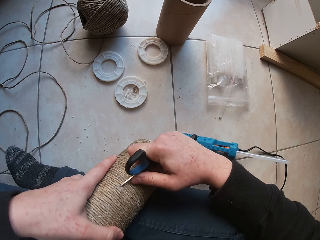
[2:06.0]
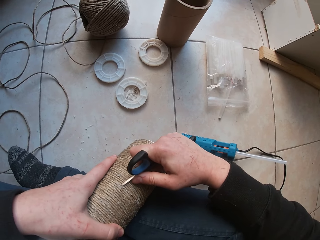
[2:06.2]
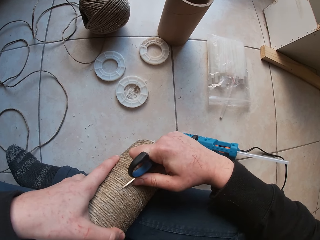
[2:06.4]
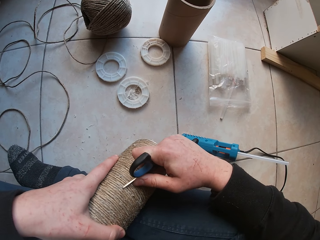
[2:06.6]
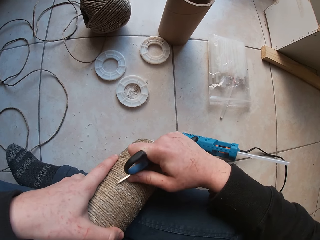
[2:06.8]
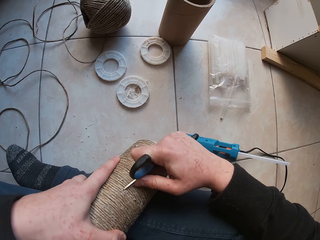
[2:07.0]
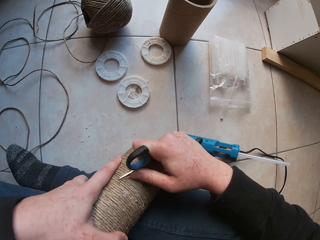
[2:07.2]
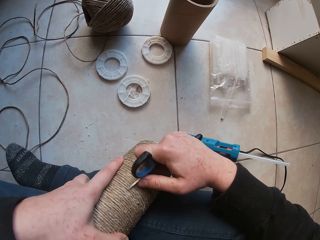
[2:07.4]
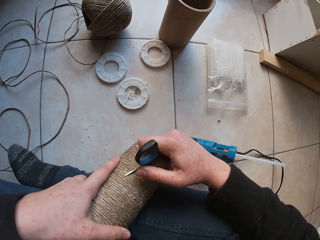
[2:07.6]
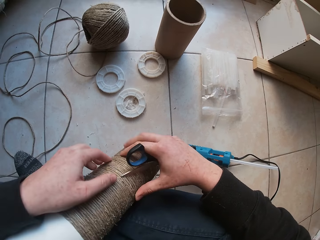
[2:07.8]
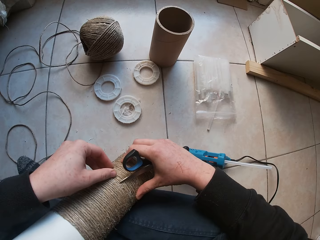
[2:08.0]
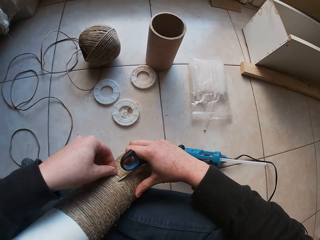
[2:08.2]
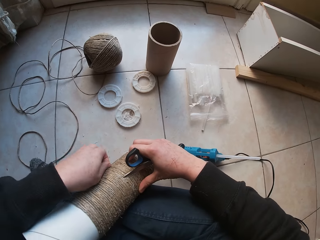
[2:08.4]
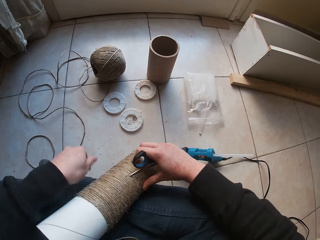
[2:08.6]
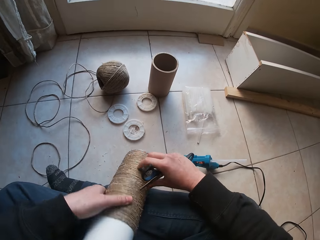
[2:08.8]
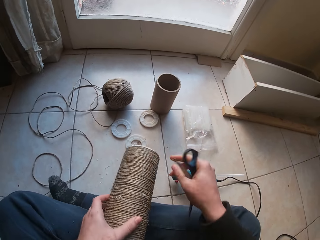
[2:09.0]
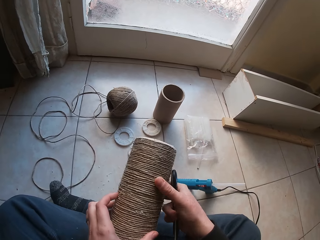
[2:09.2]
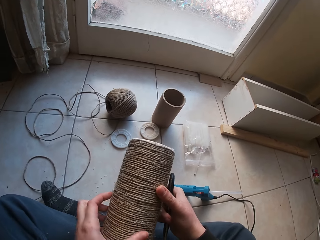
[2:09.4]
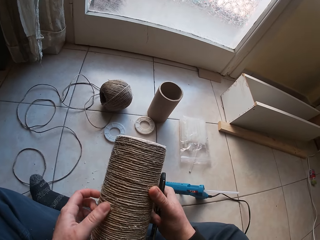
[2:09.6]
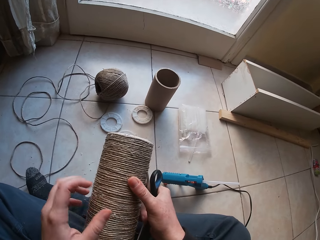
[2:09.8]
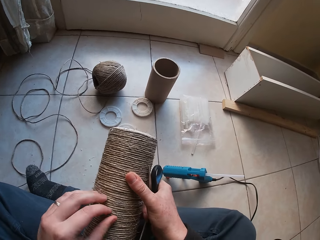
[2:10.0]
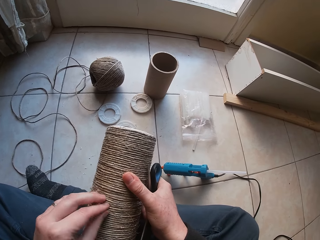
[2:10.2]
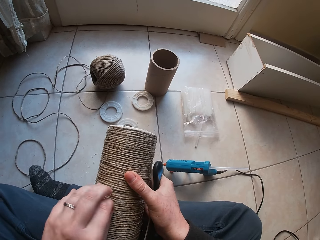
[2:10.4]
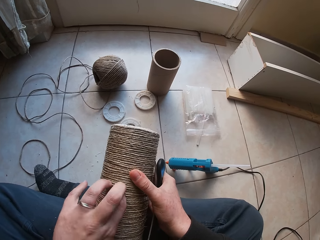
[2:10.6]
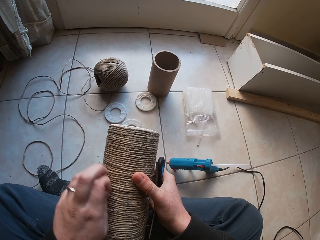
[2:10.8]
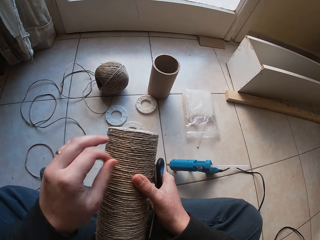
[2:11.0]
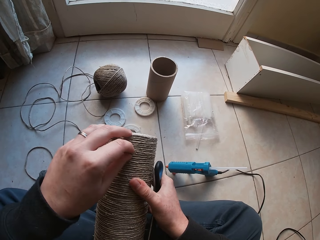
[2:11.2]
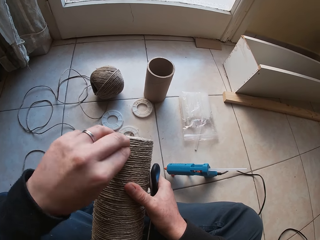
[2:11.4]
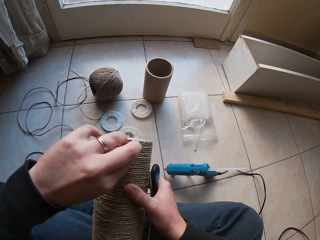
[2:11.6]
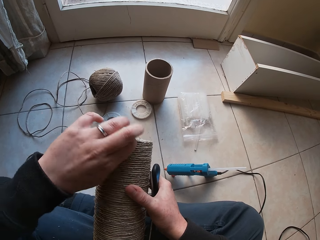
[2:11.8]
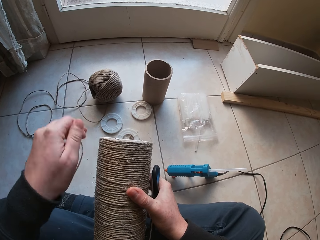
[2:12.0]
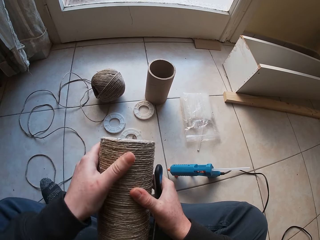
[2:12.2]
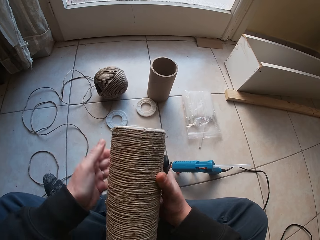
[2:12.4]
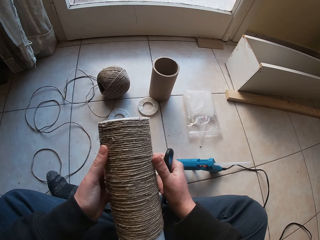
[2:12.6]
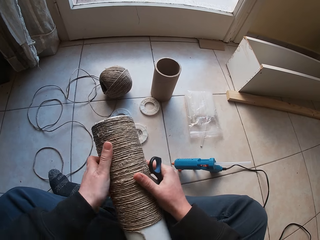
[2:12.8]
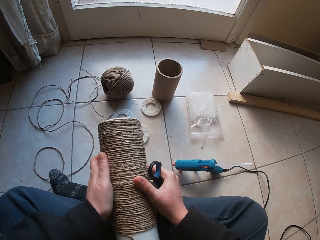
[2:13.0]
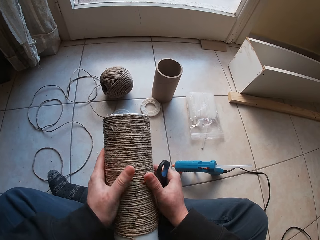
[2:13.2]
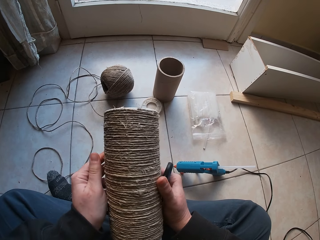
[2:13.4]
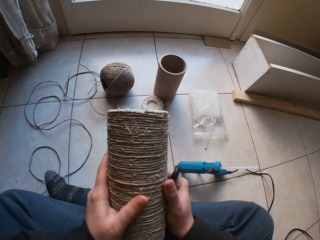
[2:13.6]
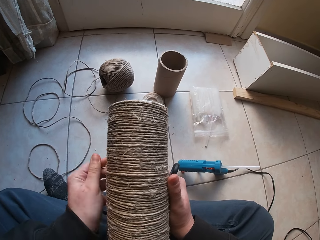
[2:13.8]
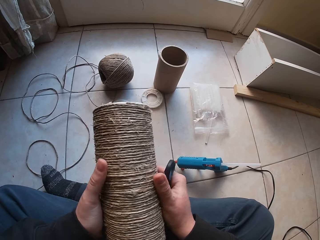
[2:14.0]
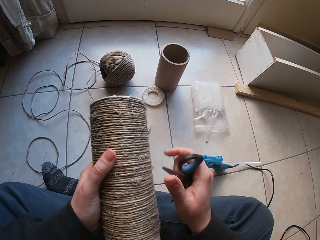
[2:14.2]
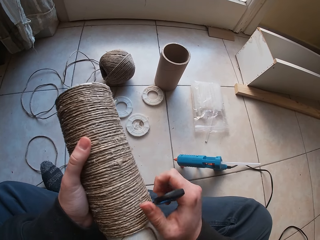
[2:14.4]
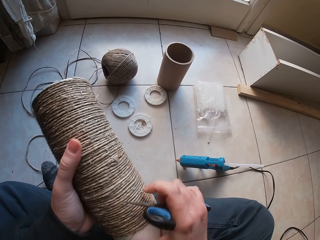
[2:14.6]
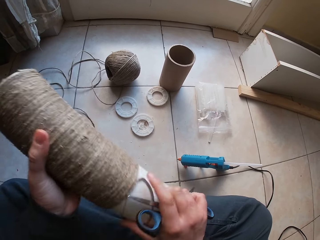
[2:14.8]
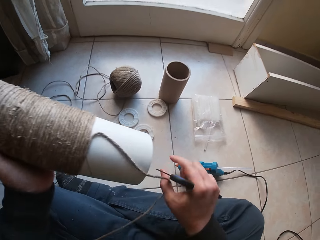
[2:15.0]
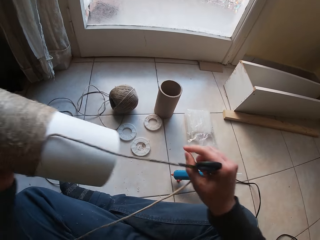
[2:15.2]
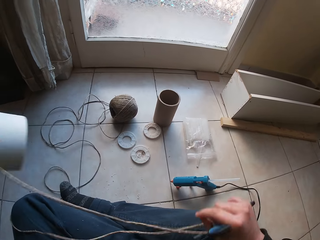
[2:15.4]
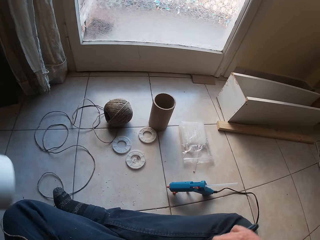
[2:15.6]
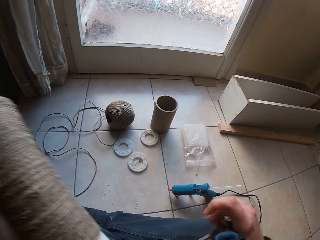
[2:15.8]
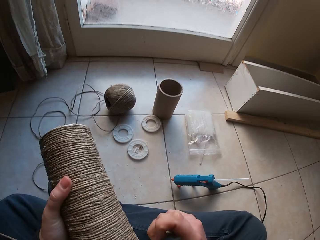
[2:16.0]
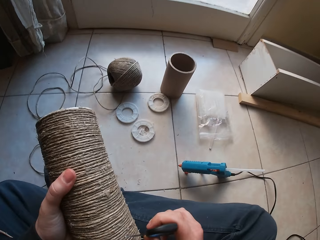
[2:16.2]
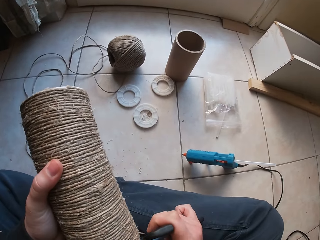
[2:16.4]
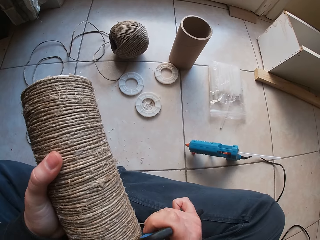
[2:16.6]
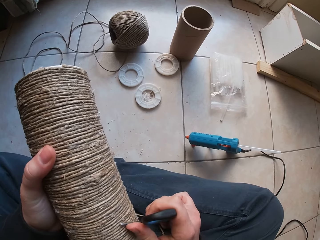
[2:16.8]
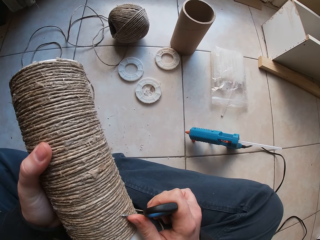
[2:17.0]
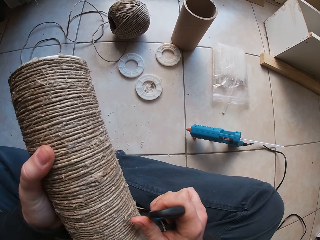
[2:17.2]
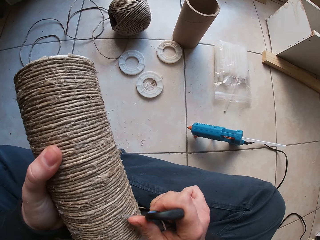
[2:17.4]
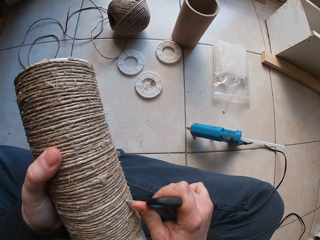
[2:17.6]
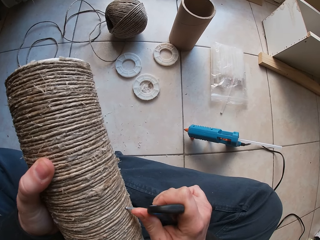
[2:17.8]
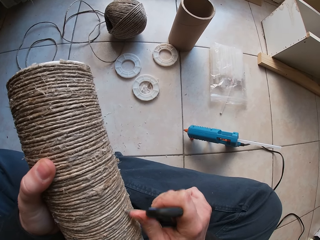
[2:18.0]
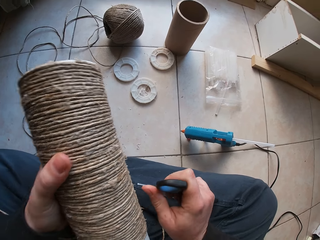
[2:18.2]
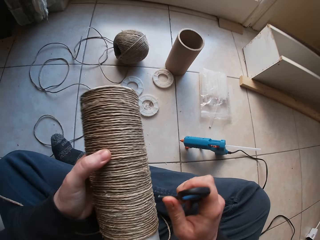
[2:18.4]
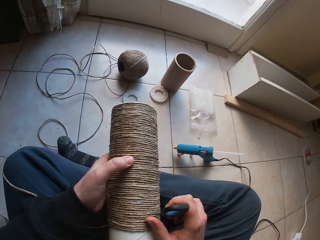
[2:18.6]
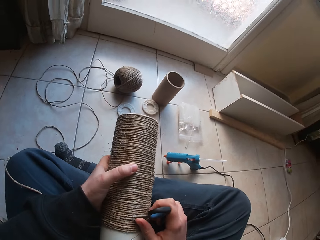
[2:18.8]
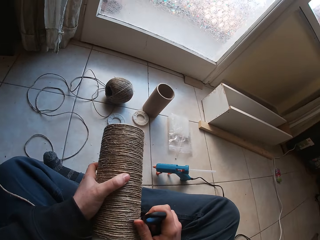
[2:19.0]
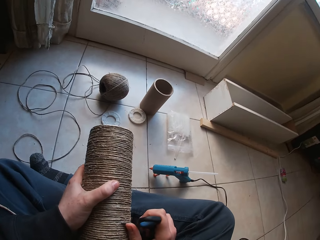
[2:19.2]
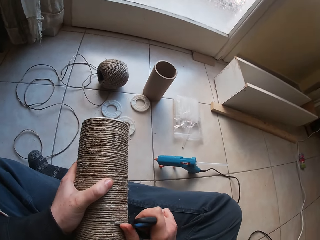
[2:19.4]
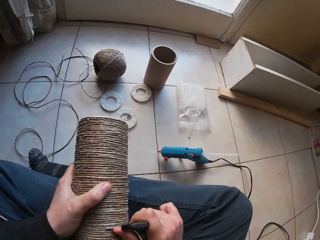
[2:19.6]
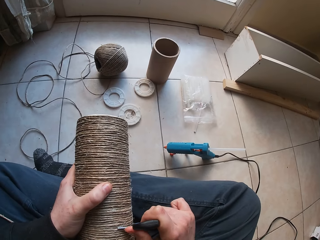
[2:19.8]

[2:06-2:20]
The camera wearer picks out a shred from the twine or hemp string with his left hand. He holds a hemp string roll with both hands. He picks out a shred from the twine with his left hand. He does so again. He rubs the twine with his left hand. He holds the hemp string roll with both hands. He adjusts a loose twine in the twine with his right hand. He stretches the hemp string with the right hand. He scratches the twine with the scissors in his right hand. He smoothens the hemp string roll with the scissors.

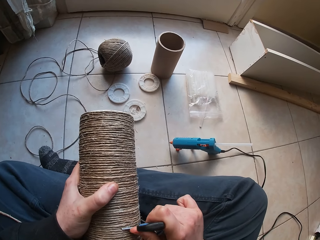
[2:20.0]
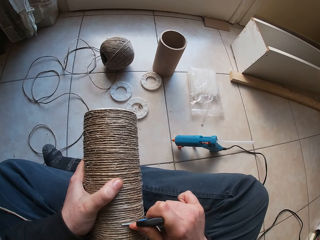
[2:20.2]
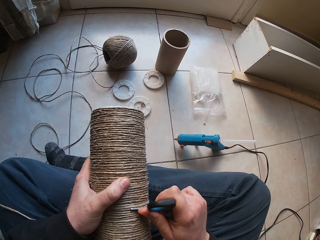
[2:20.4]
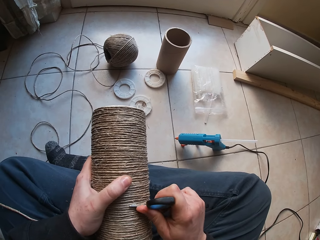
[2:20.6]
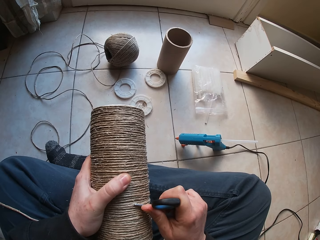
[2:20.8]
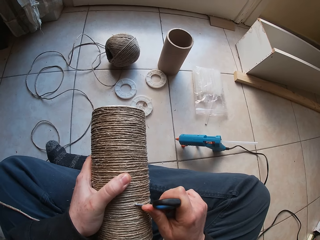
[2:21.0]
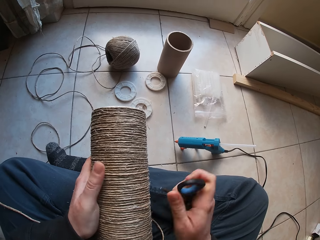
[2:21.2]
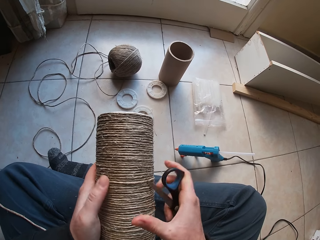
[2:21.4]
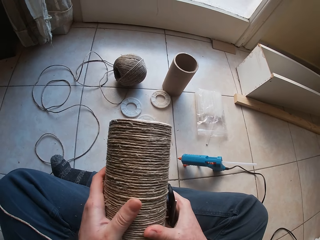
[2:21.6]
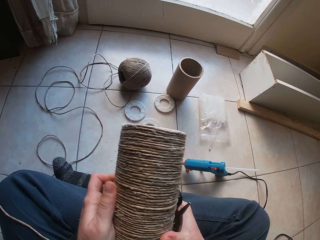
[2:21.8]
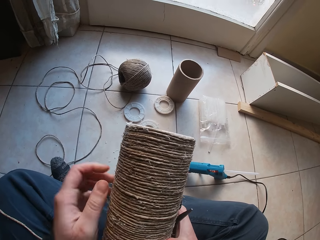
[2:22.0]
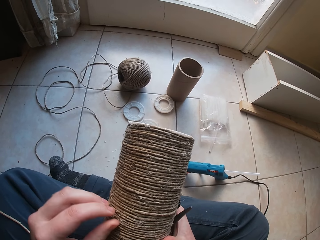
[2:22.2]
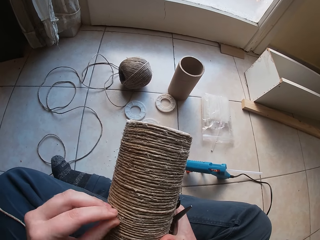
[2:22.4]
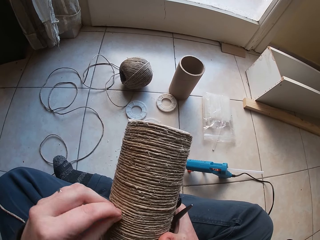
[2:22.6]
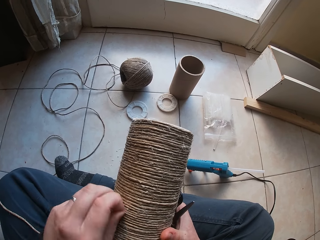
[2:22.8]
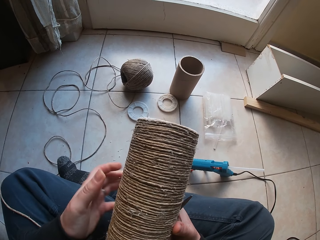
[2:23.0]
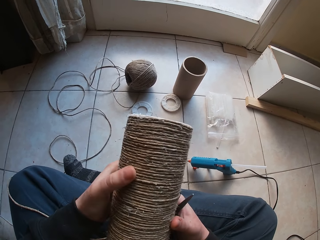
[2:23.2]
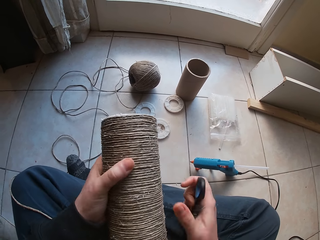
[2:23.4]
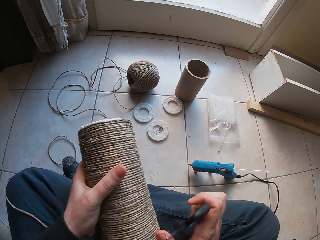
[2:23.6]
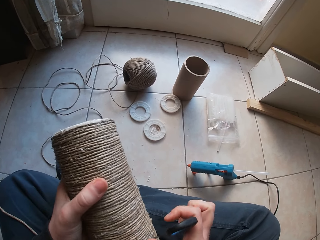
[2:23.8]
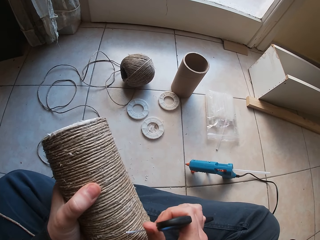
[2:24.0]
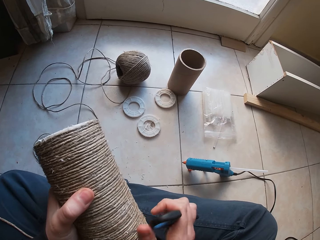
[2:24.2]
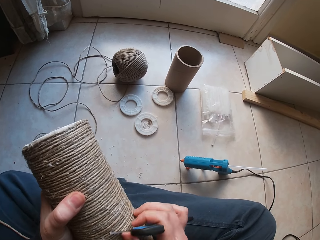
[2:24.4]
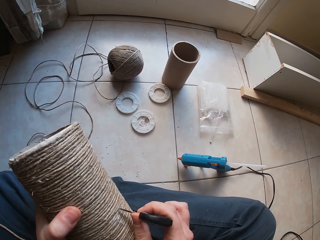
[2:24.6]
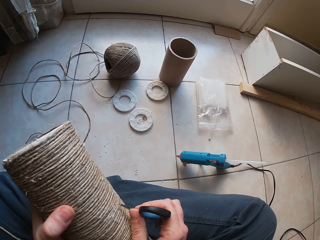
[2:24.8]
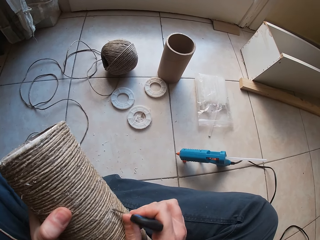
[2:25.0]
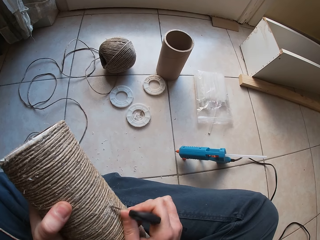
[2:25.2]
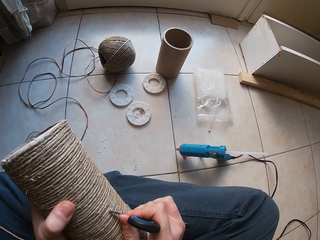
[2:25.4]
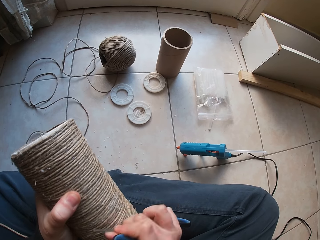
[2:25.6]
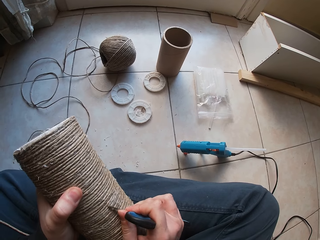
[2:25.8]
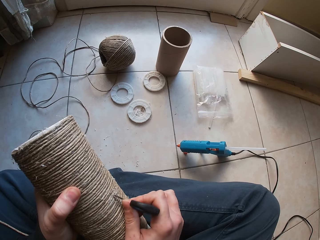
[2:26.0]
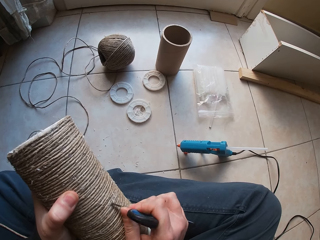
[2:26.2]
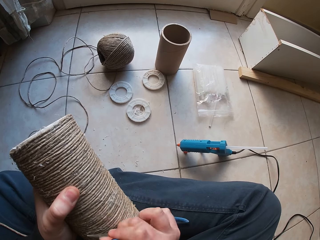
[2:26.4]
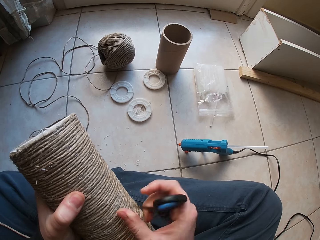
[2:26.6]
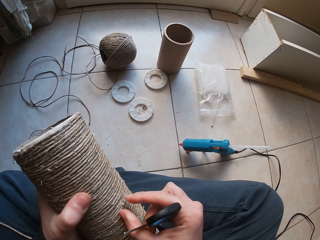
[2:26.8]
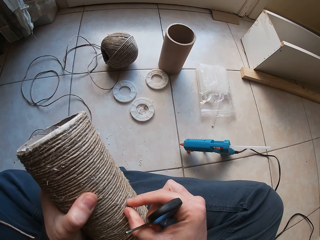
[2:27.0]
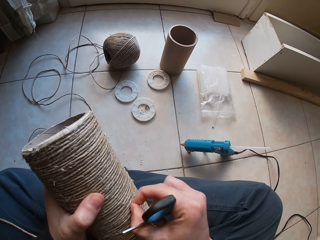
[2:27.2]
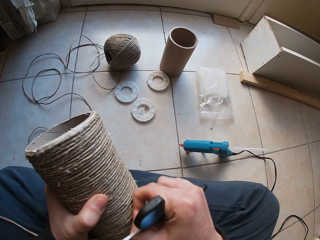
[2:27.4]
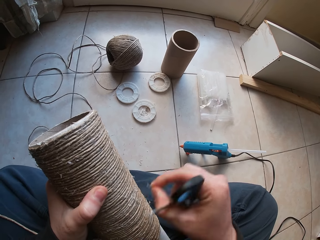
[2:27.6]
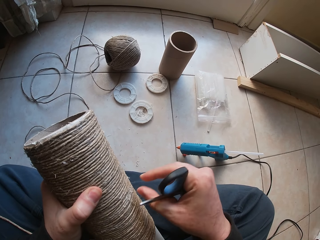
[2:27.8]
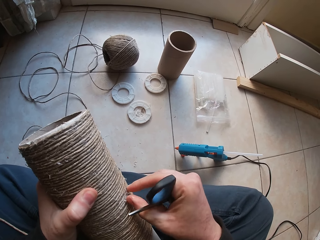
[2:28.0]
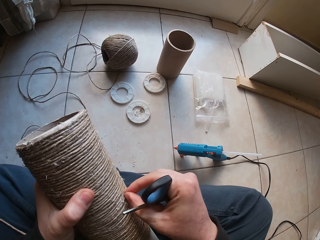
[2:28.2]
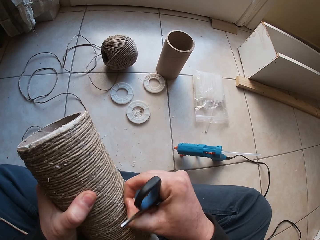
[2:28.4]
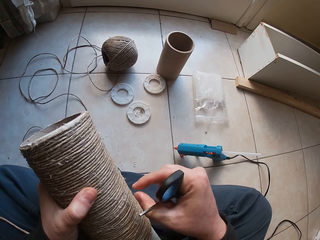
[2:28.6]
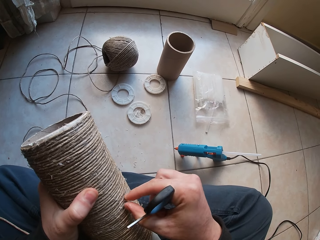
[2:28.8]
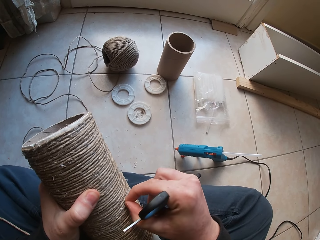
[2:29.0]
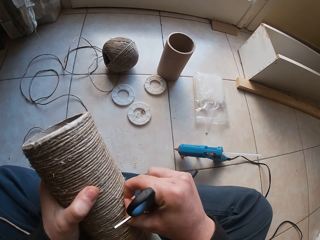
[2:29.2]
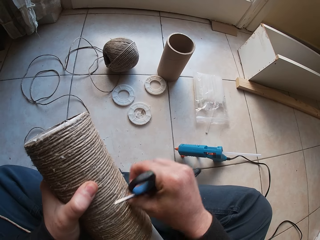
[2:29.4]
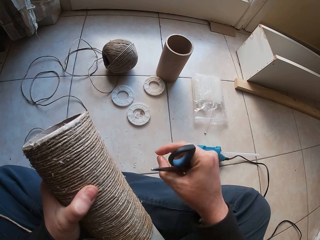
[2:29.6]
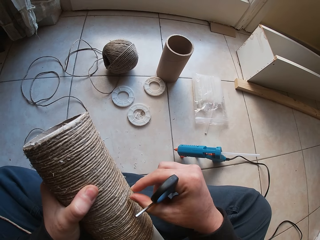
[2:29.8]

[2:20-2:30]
The camera wearer holds the twine or hemp string roll with both hands. He picks out a shred from the twine with his left hand. He rolls the hemp string roll with the left hand. He scratches the twine with the scissors in his right hand. He smoothens the hemp string roll with the scissors. He picks out a shred from the twine with his right hand.
